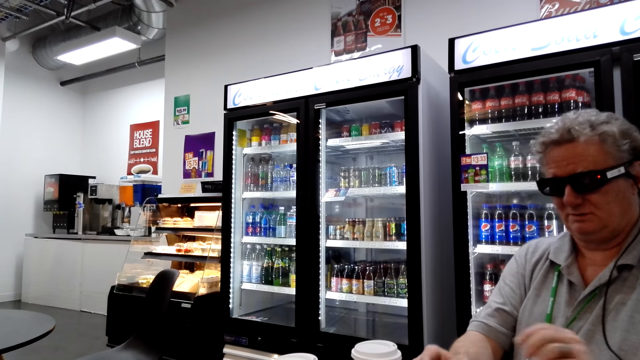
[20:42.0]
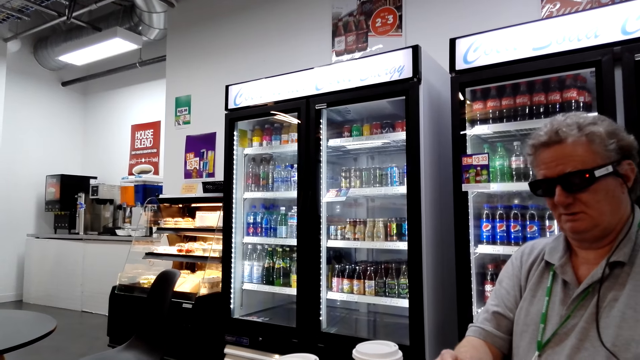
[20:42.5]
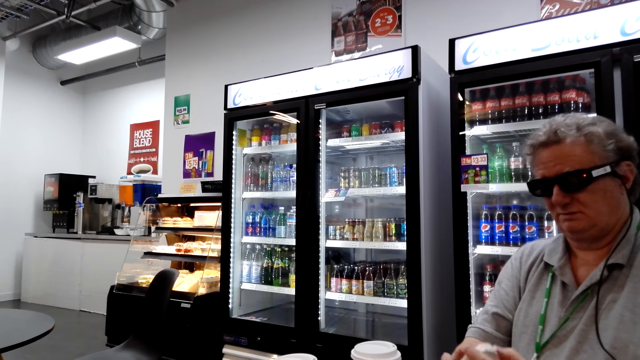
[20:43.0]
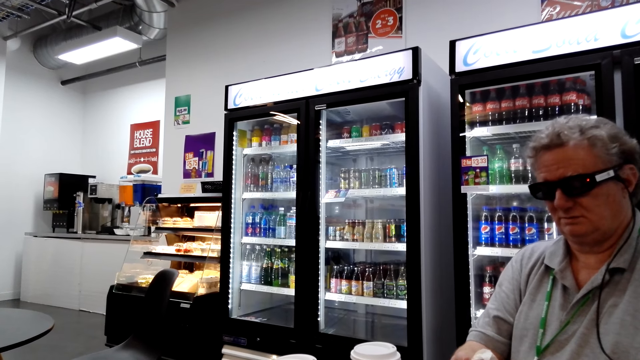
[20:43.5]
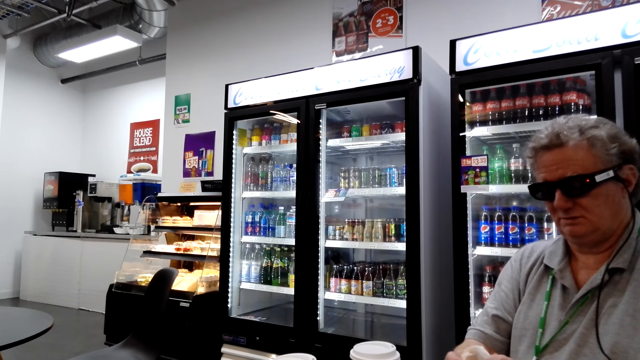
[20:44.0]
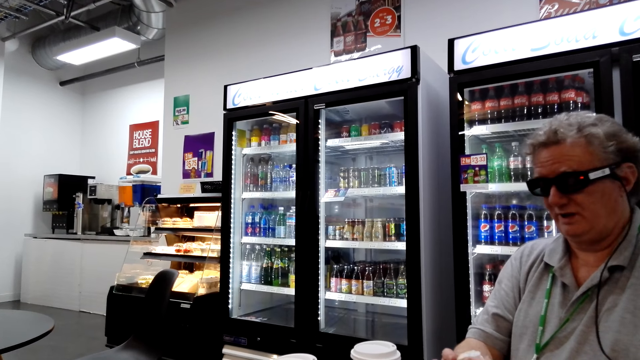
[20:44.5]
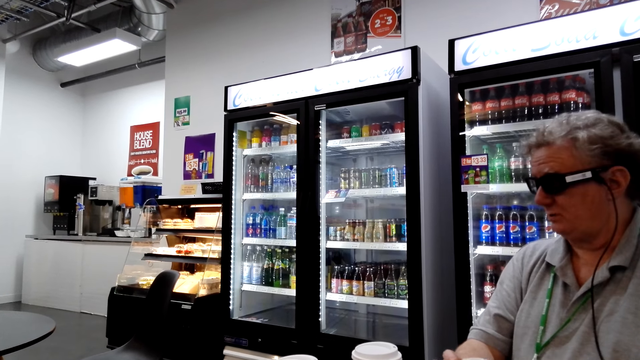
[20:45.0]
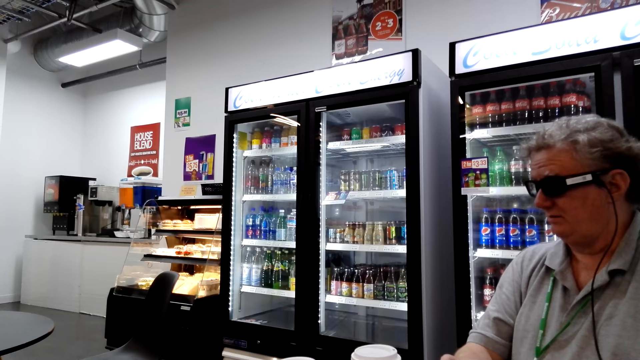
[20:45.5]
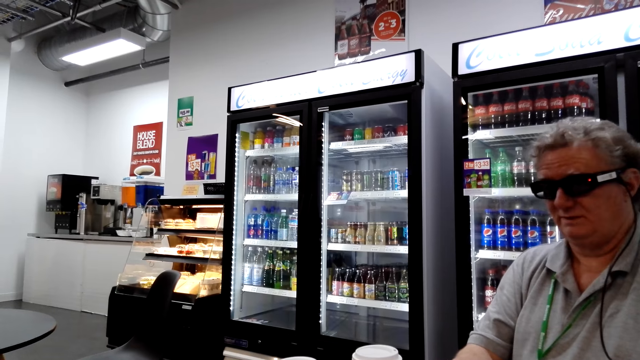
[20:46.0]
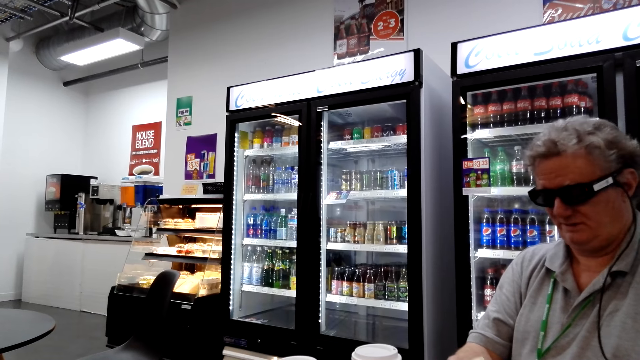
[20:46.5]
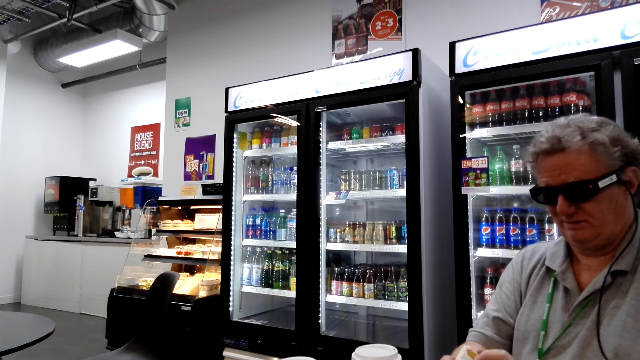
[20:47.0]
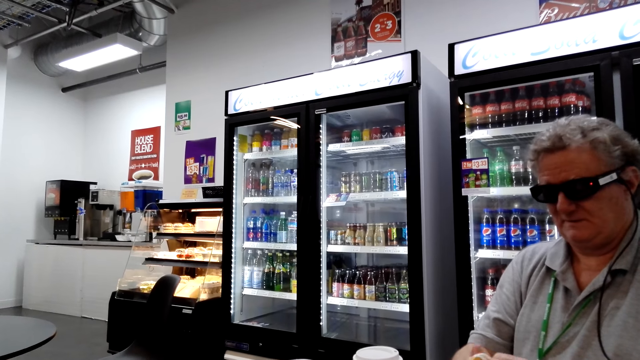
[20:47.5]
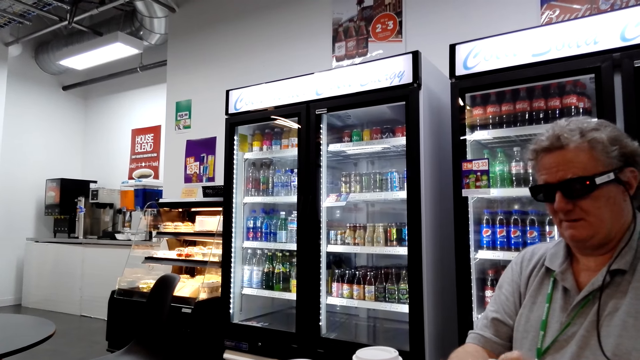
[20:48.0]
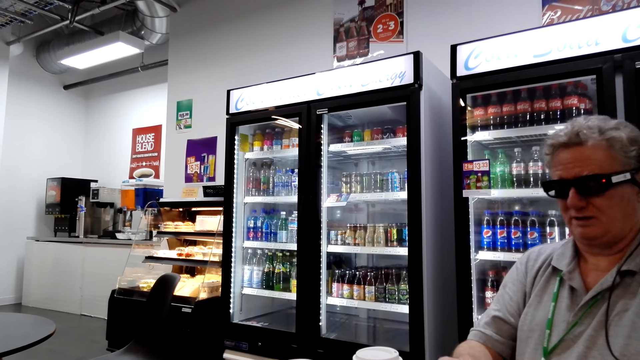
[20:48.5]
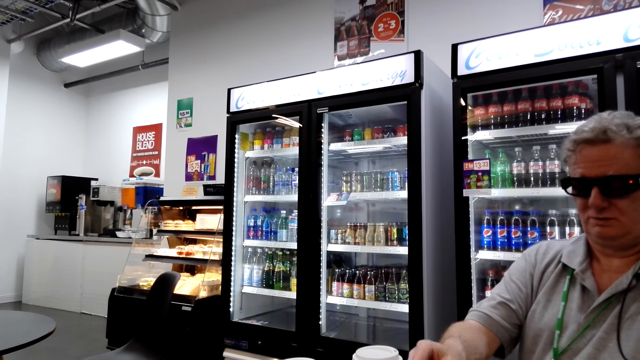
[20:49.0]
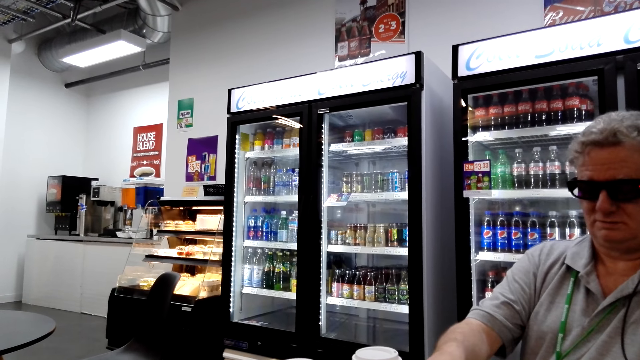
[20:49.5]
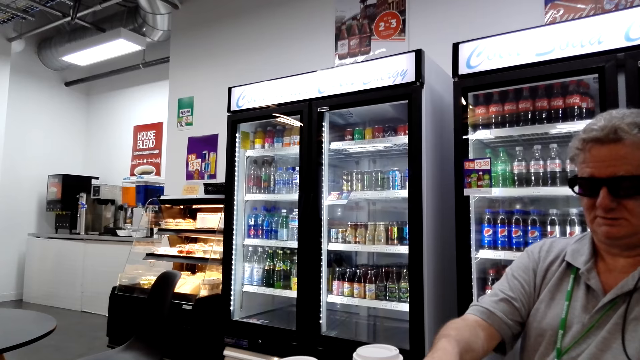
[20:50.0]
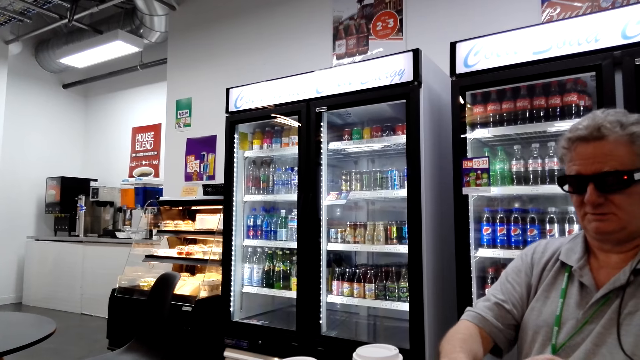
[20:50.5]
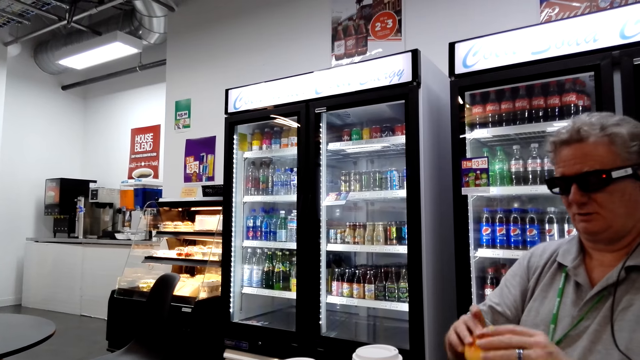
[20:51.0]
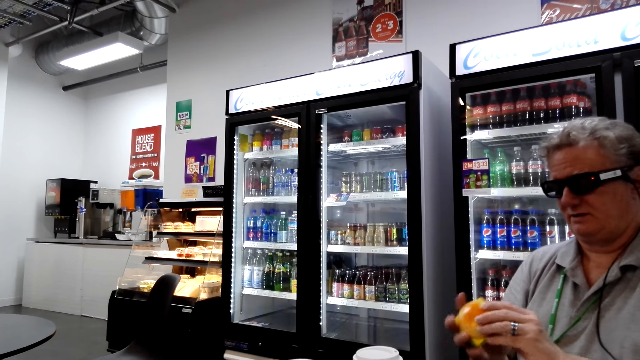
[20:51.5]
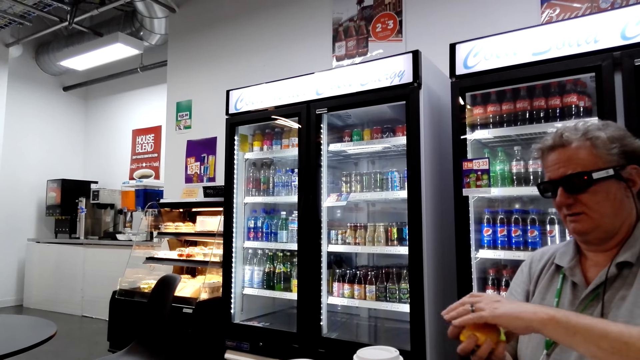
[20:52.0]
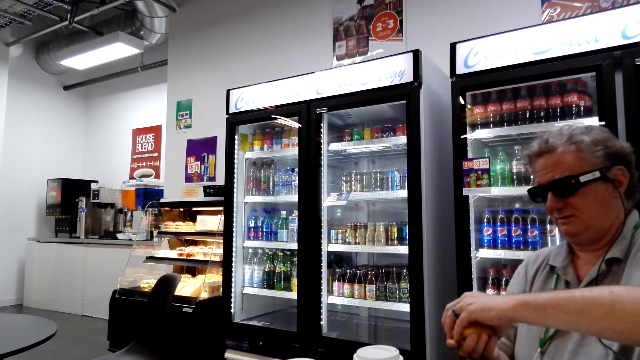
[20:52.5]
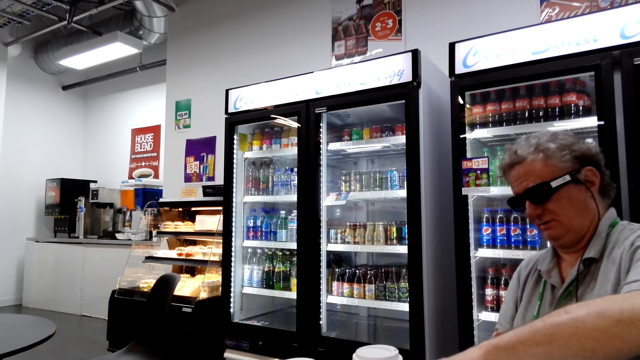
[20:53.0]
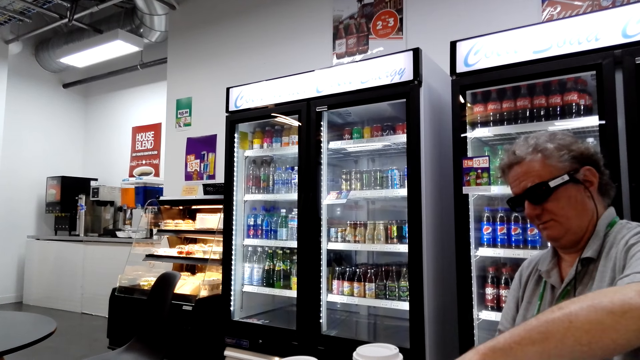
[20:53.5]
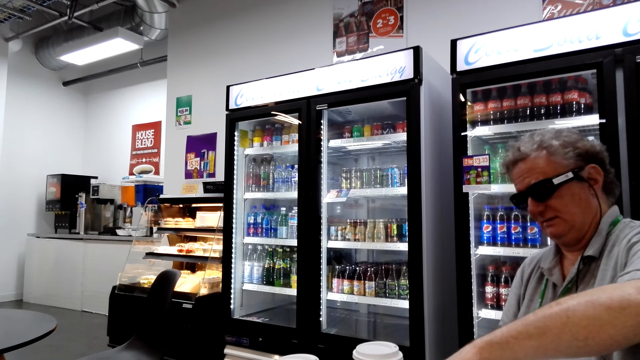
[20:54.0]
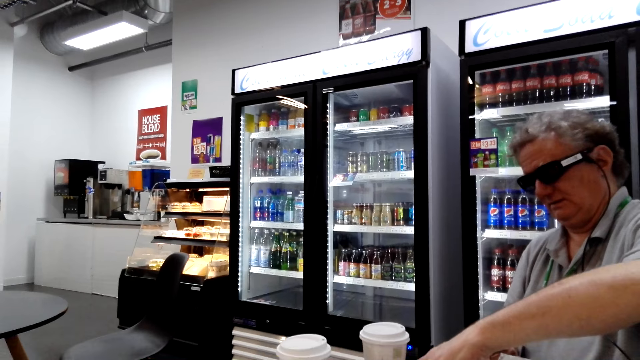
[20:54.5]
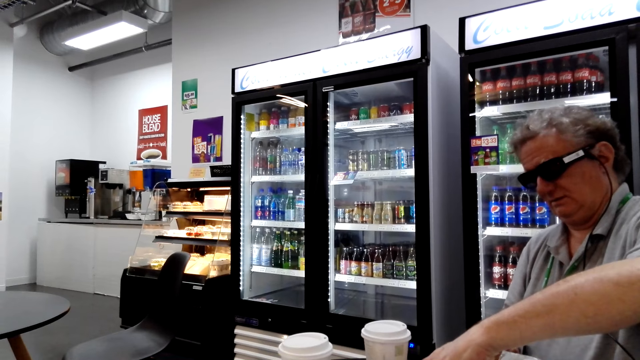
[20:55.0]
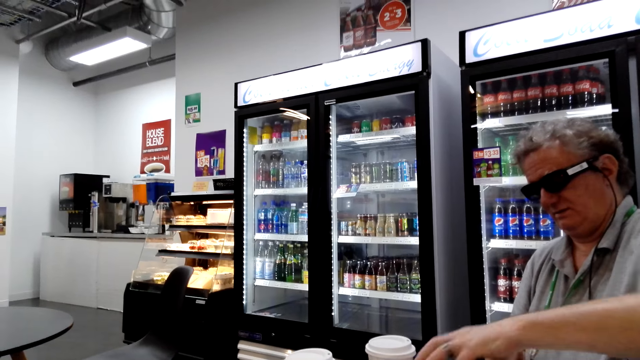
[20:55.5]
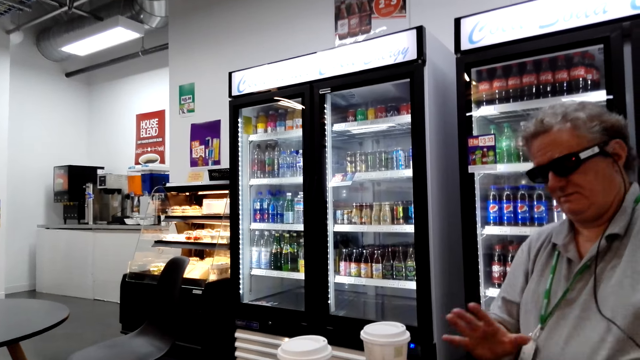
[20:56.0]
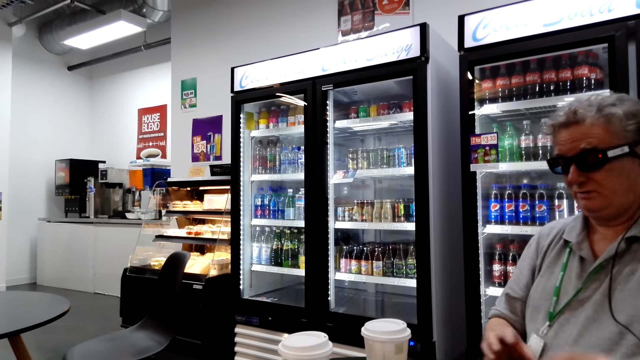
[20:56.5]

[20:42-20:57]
The man opens a wrapper on the table. The man holds a burger in his hands. The man picks up the sandwich. The man presses the burger in his hands. The camera wearer puts the sandwich on the table.

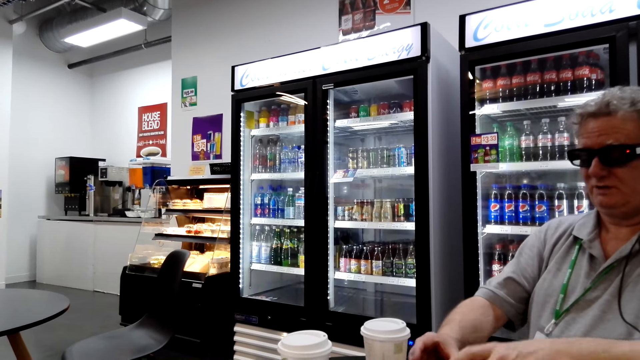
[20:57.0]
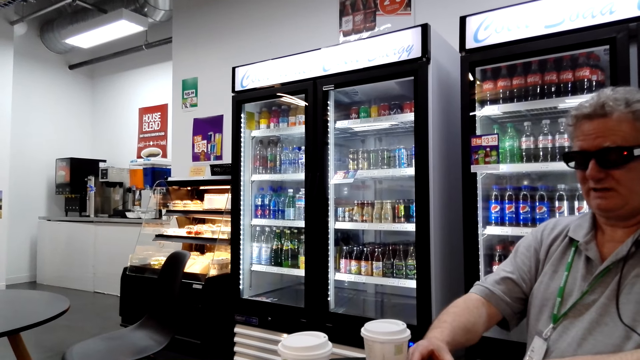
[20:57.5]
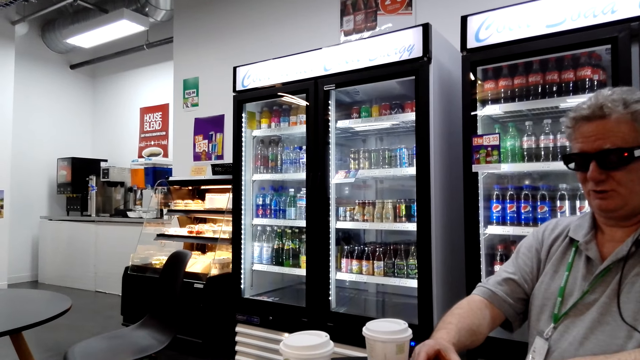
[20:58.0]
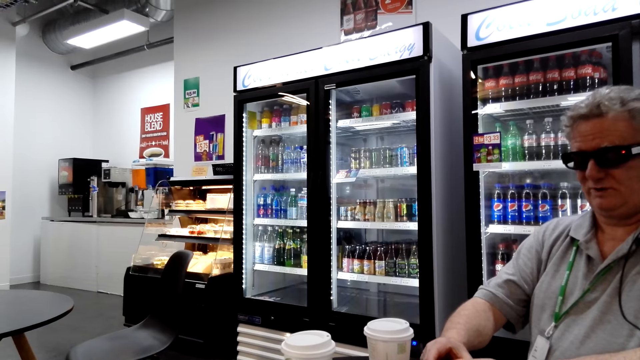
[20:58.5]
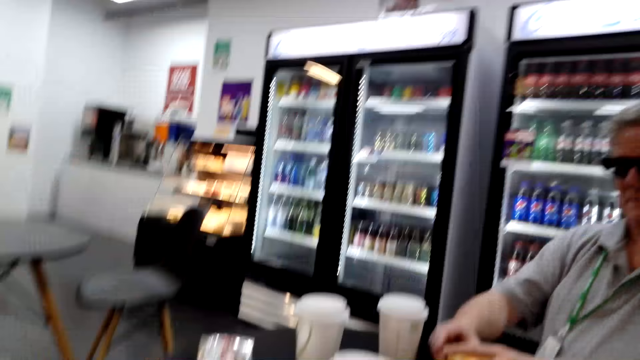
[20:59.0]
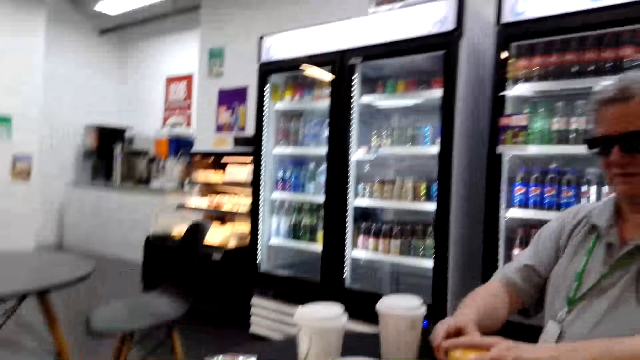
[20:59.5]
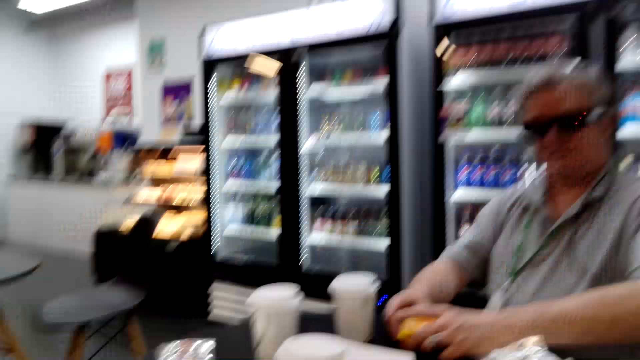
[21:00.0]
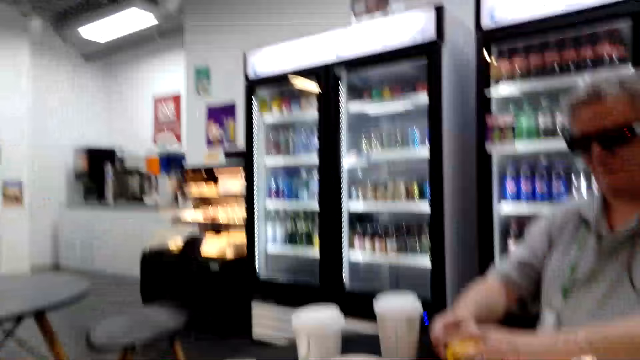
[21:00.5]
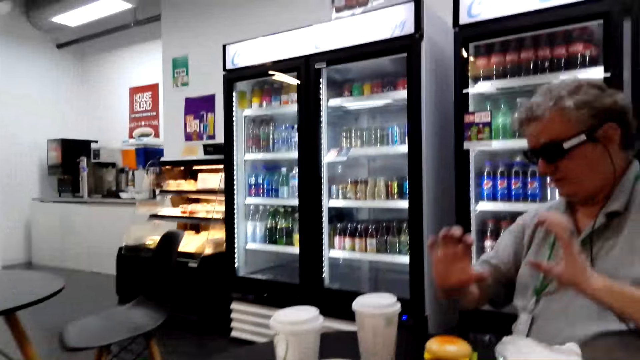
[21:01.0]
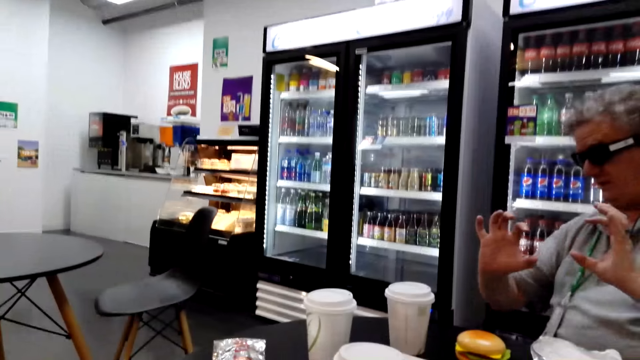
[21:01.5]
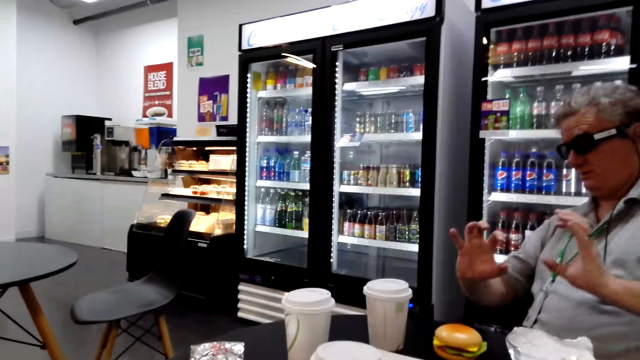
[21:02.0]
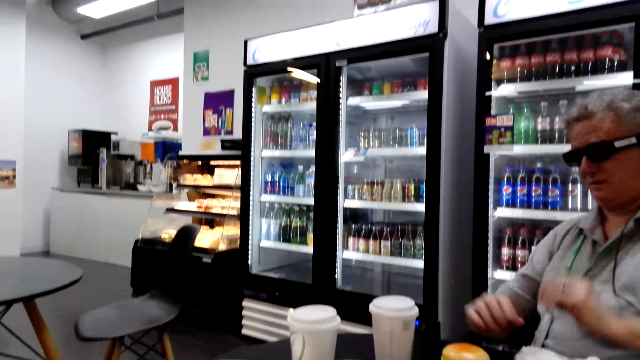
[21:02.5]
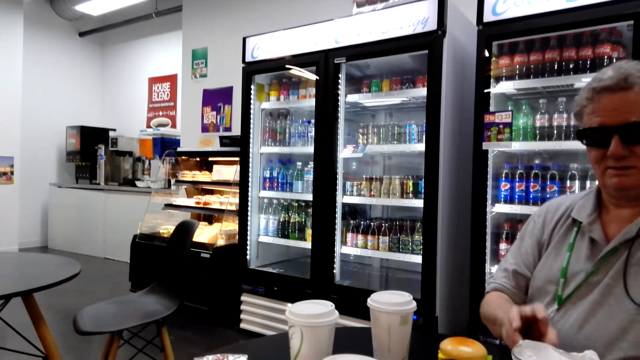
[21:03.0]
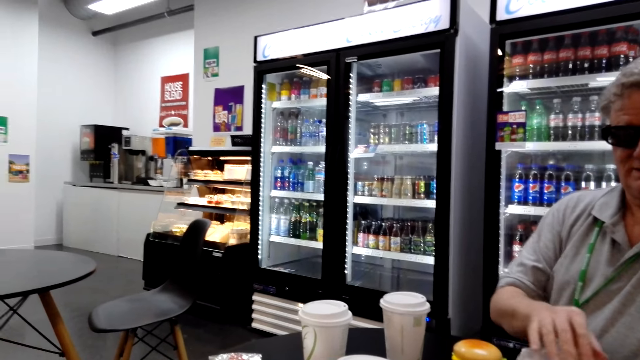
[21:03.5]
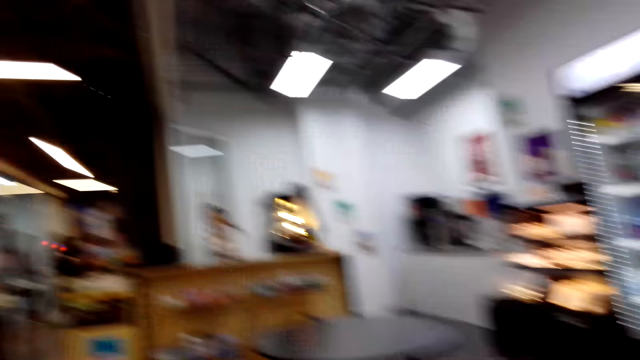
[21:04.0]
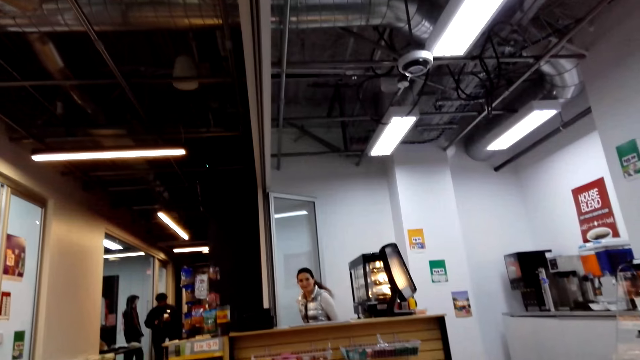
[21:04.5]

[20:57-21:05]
The man moves the sandwich. The man holds a burger in his hands and places the burger on the table. The man moves the hands.
